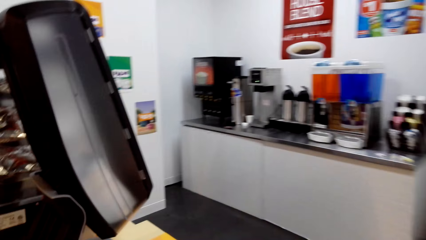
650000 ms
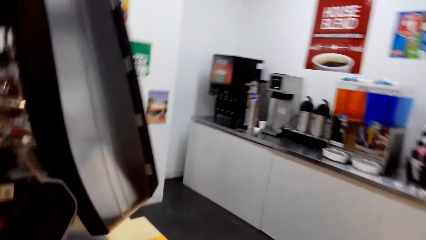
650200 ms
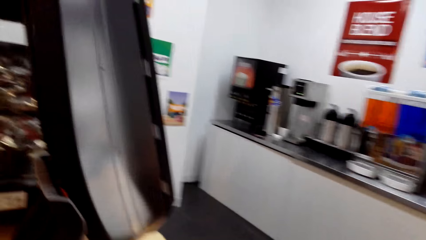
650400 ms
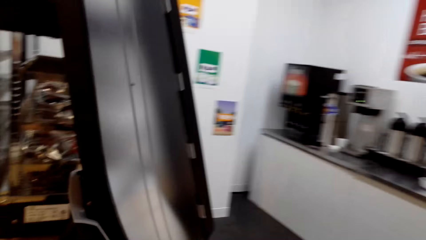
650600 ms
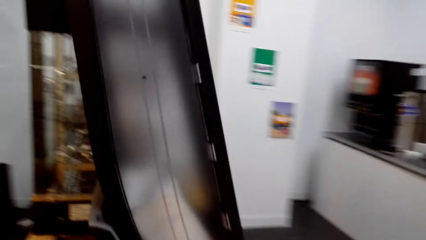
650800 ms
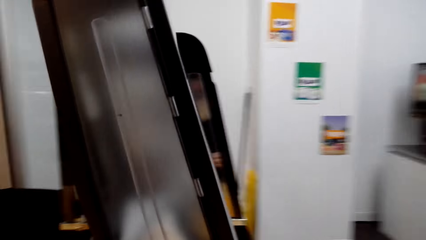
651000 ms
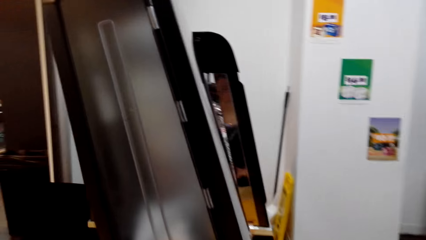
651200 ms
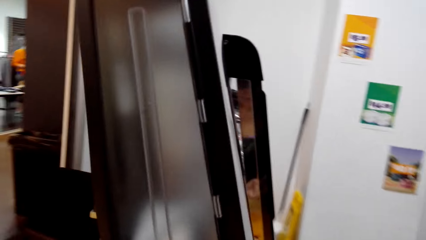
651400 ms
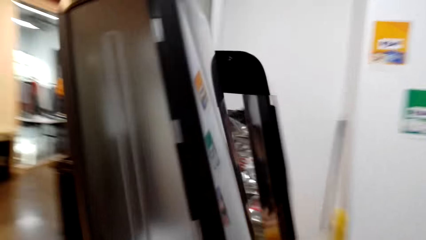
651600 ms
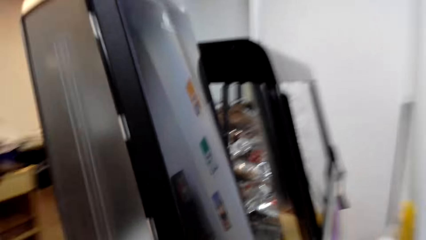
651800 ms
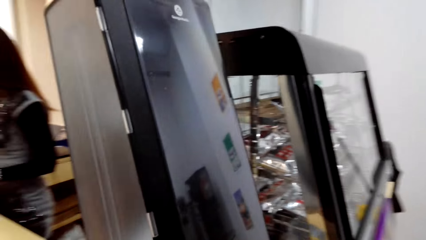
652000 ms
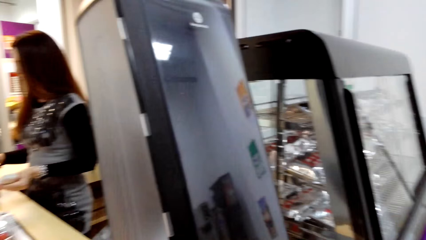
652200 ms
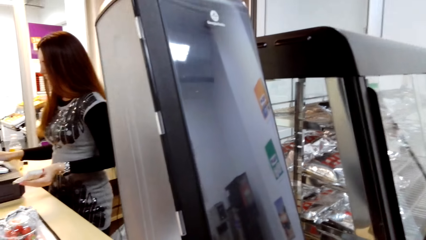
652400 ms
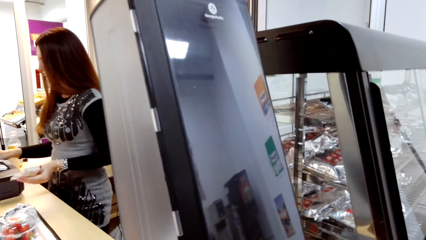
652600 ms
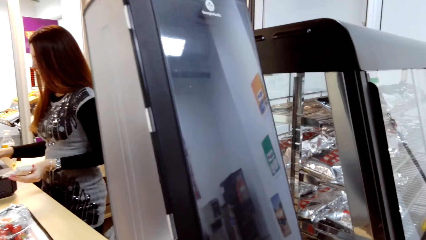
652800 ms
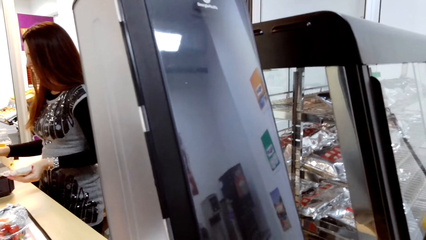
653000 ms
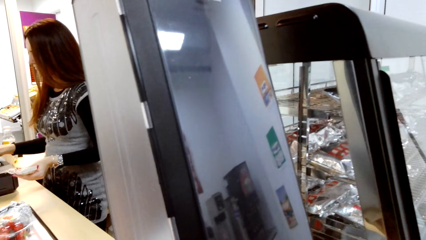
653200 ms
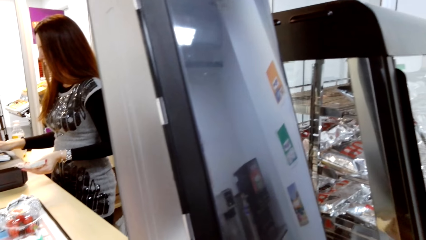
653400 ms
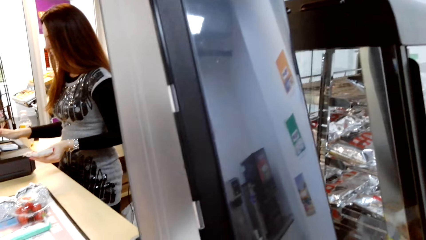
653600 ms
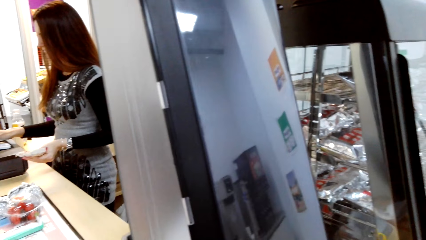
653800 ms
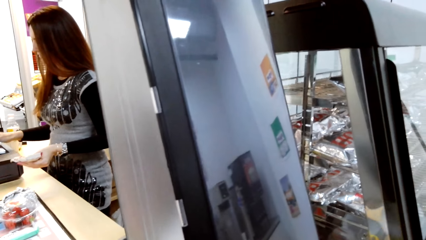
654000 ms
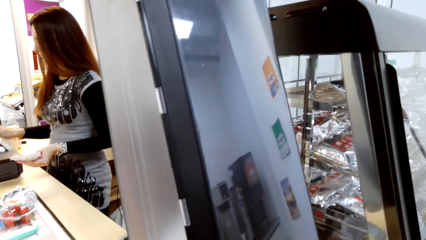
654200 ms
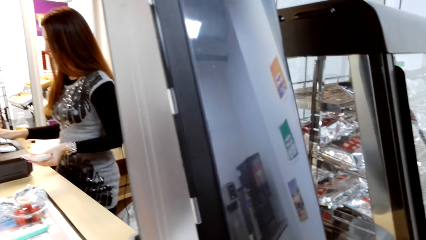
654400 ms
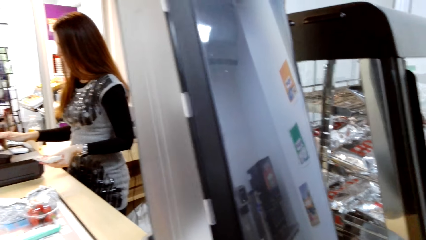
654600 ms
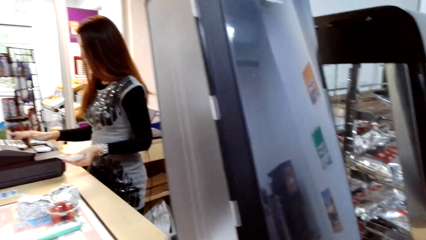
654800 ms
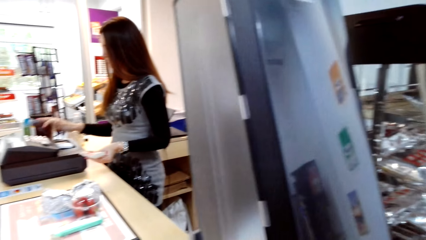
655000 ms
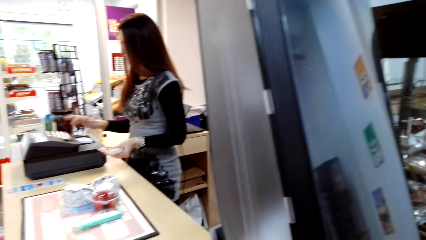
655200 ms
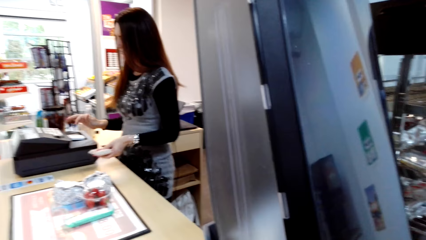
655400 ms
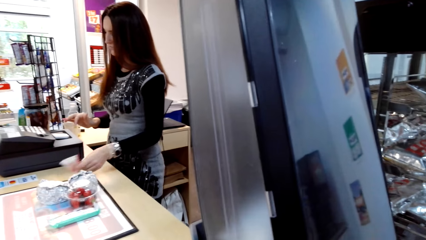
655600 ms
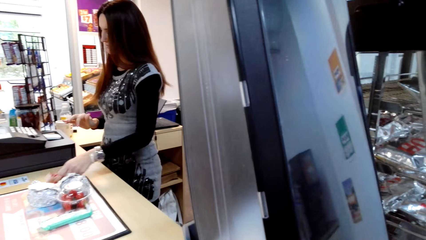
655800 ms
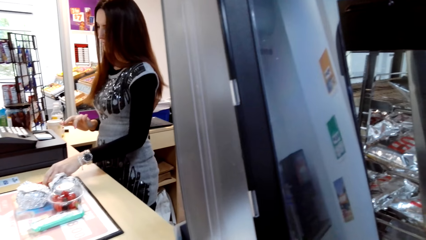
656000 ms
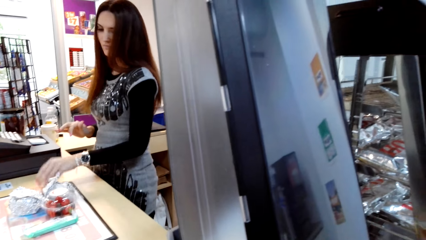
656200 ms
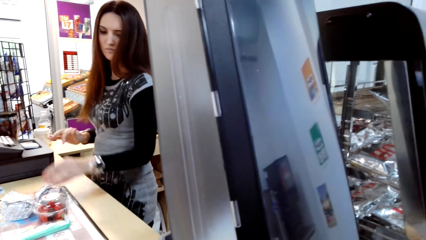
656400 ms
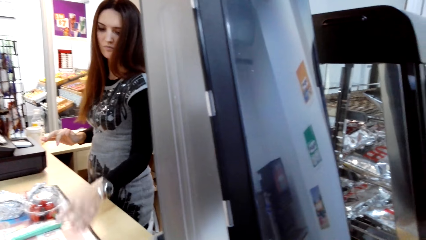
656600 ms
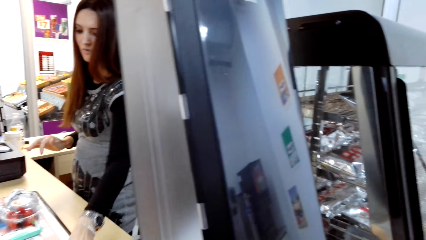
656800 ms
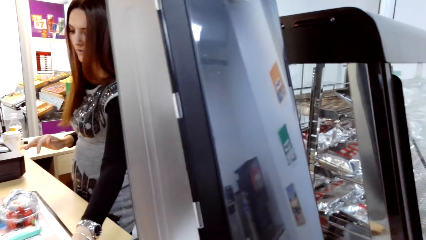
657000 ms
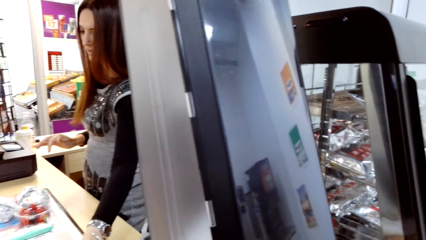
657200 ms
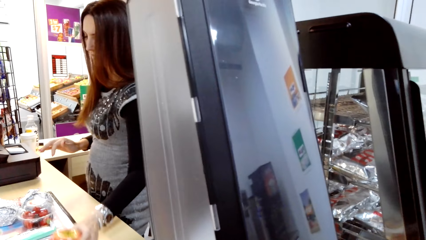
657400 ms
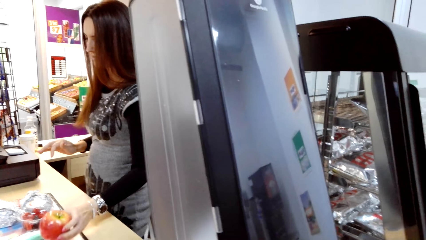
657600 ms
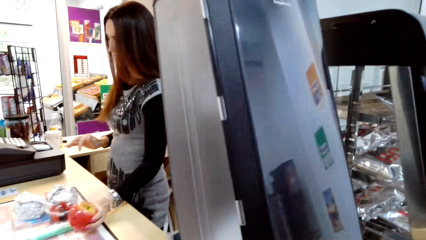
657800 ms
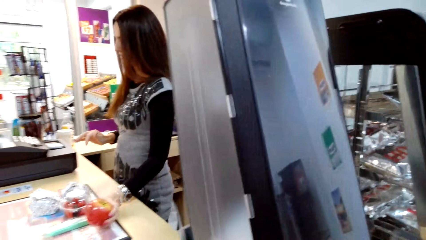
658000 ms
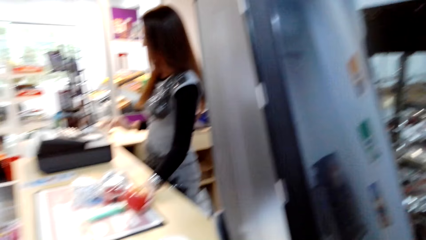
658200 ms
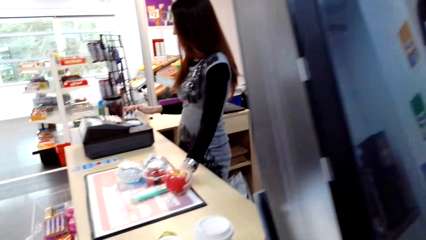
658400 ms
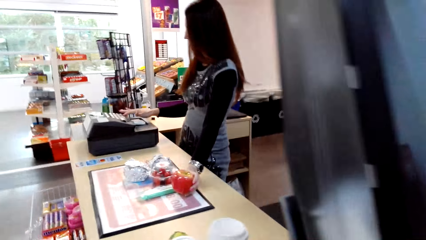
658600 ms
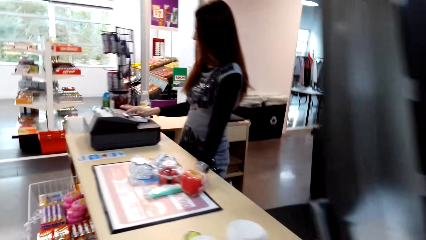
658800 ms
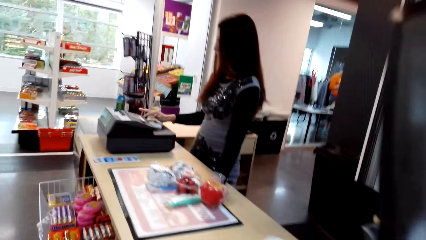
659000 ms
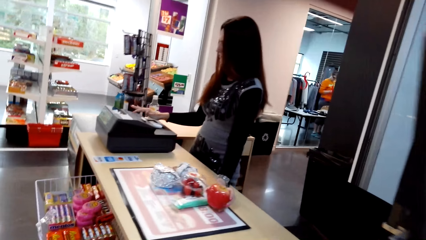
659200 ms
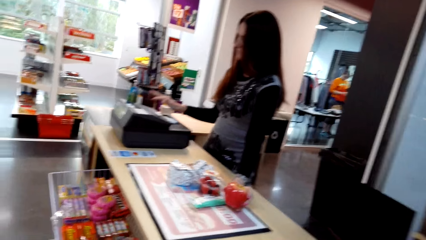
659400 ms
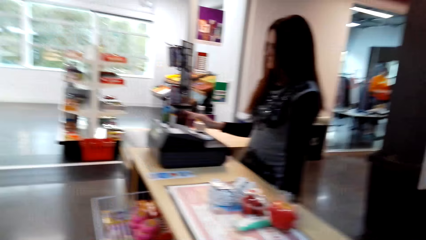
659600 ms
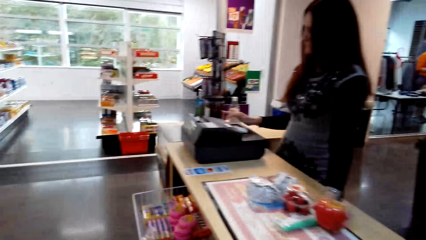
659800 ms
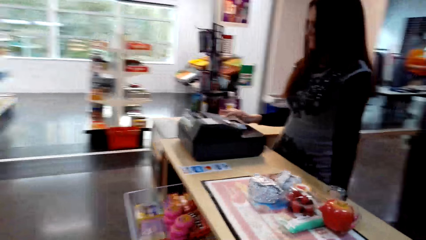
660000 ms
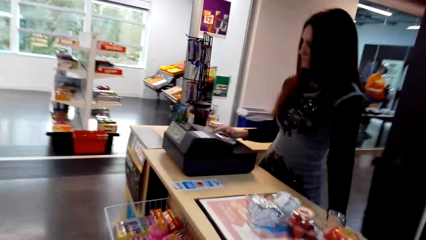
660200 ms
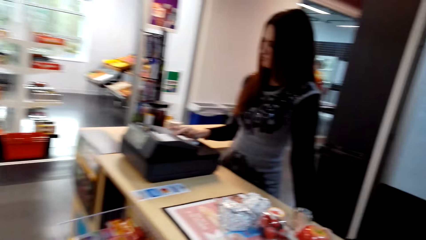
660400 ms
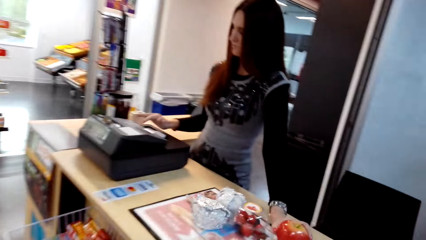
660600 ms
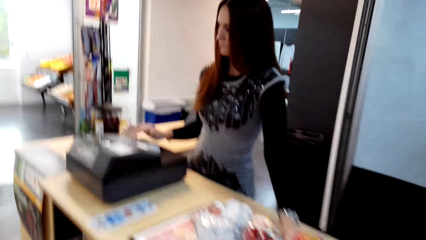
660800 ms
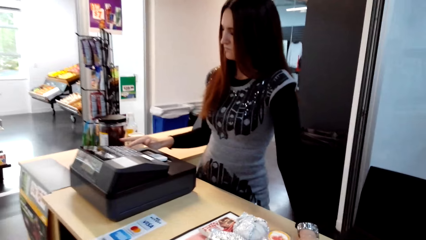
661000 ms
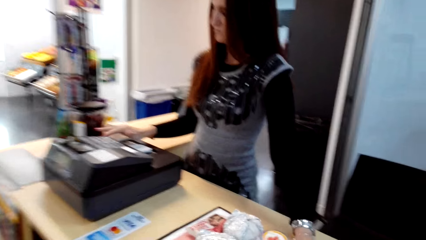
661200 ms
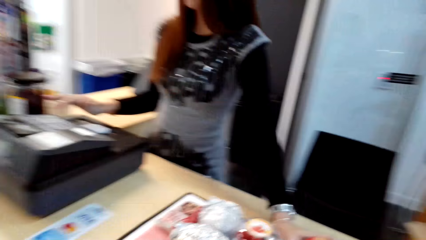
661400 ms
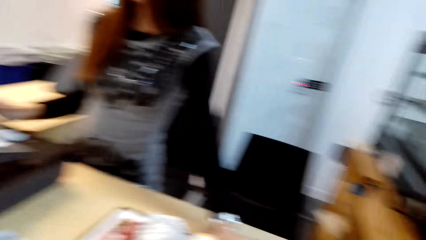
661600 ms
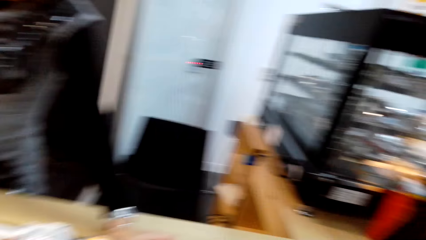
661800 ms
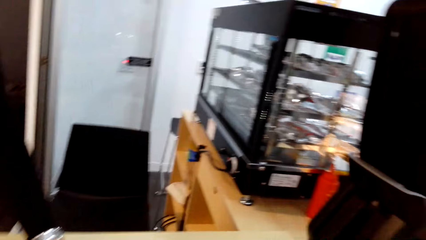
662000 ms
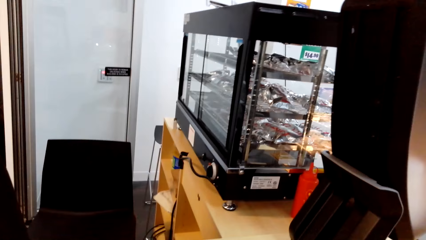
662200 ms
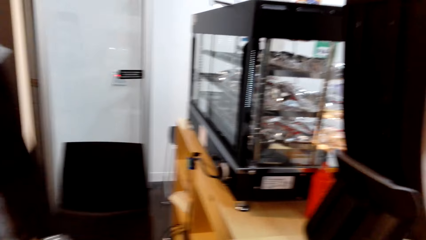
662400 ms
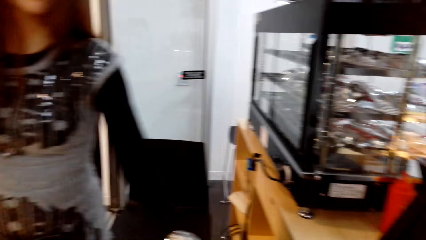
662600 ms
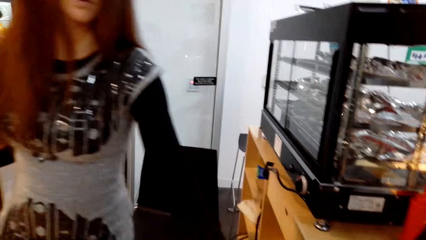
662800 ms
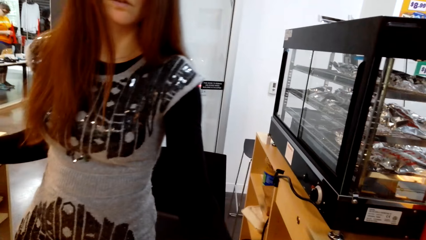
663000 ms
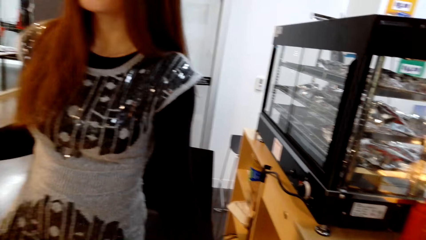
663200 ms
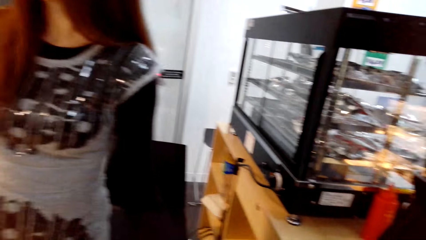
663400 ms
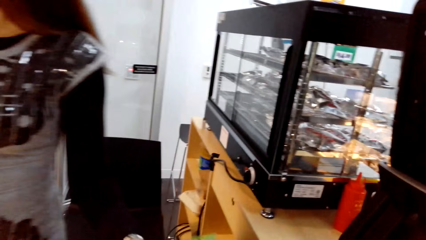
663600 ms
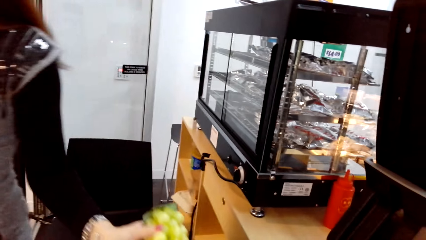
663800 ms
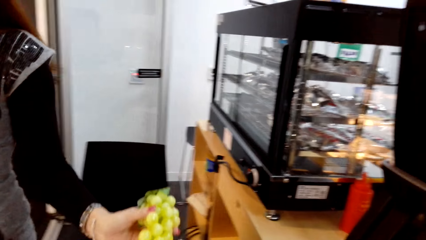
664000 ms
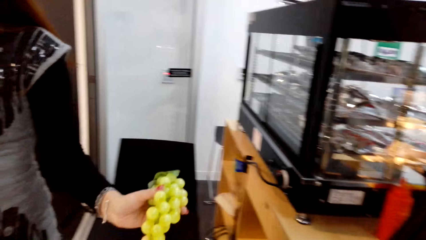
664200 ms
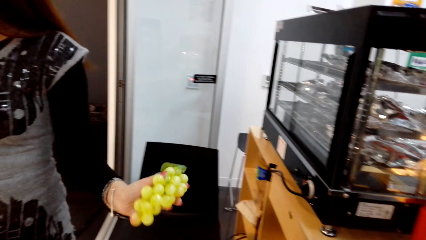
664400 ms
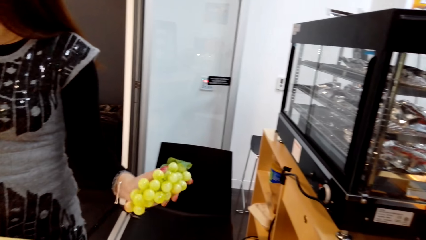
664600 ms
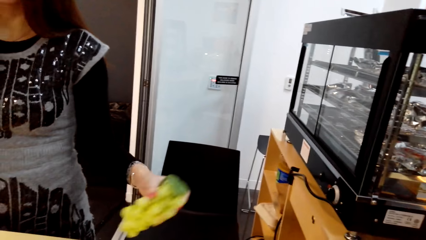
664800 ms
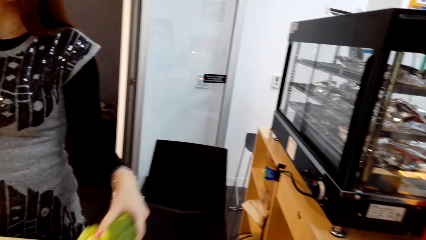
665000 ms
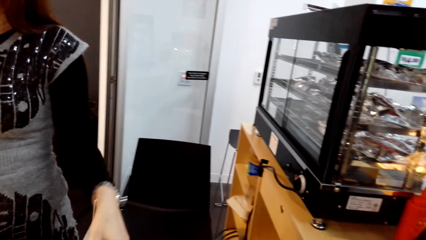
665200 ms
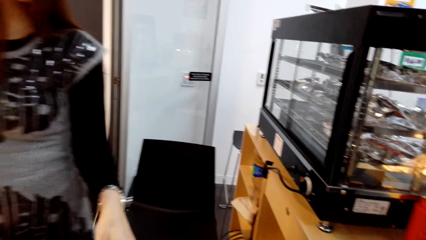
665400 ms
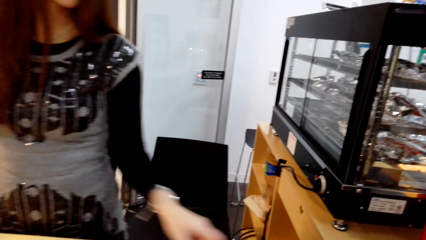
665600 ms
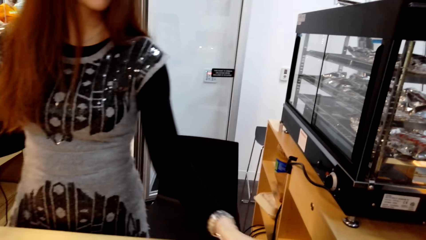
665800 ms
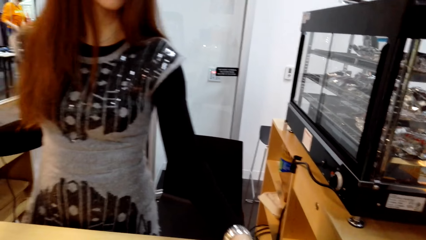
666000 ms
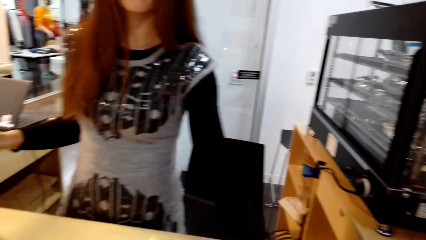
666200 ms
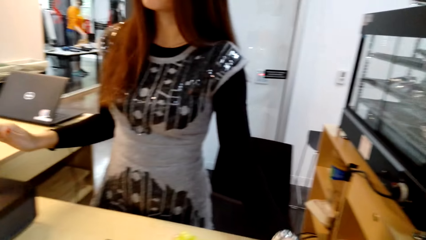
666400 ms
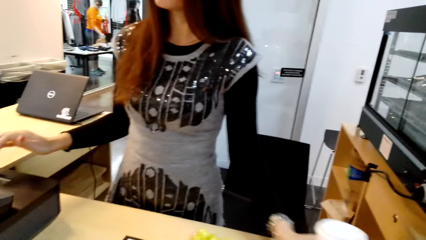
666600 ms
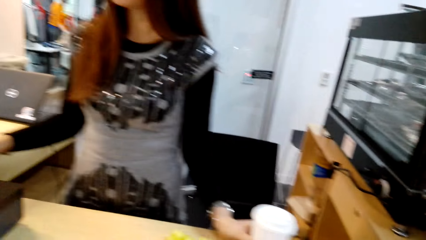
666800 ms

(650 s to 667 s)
A man types on the machine.
